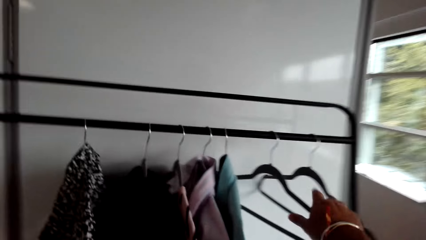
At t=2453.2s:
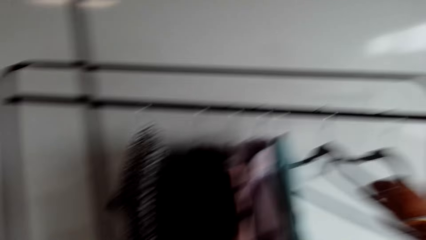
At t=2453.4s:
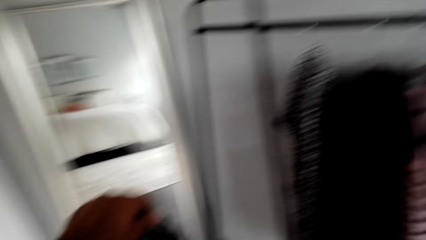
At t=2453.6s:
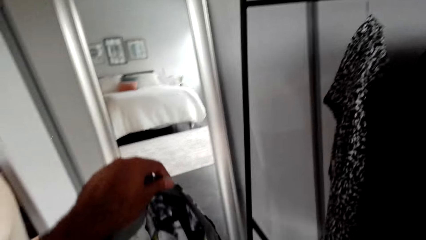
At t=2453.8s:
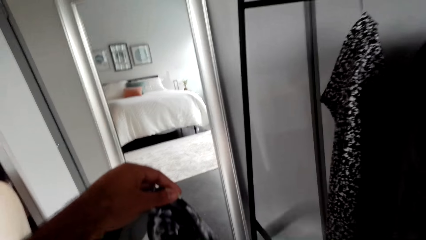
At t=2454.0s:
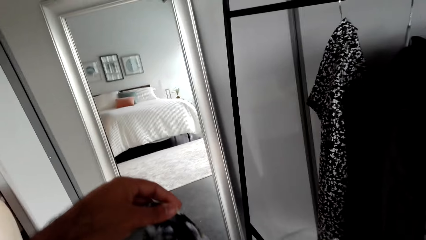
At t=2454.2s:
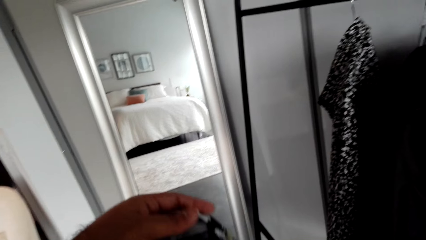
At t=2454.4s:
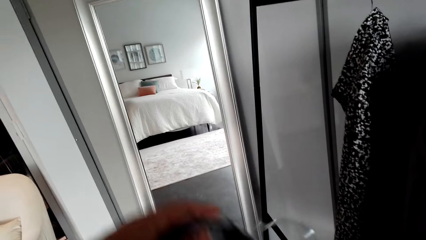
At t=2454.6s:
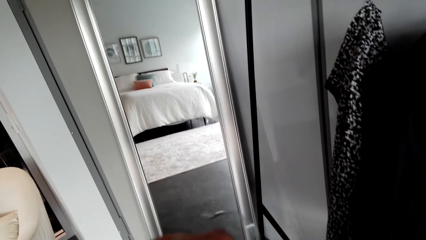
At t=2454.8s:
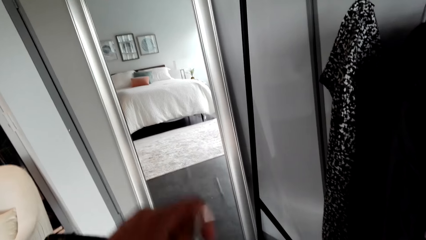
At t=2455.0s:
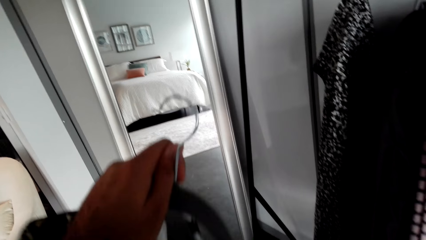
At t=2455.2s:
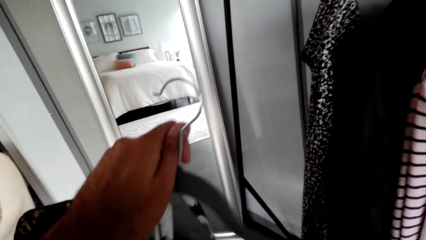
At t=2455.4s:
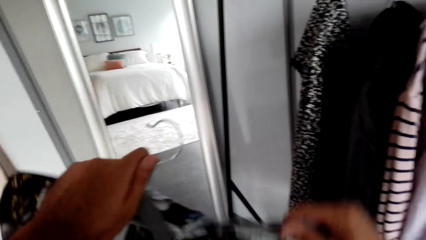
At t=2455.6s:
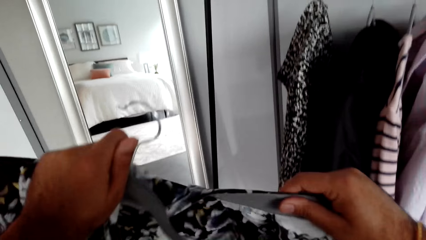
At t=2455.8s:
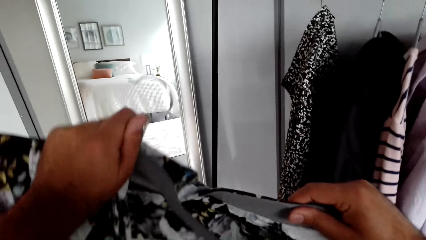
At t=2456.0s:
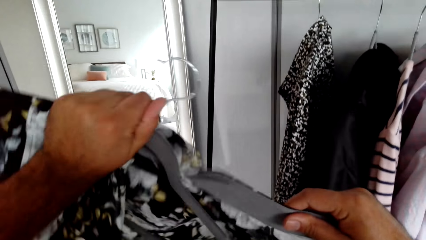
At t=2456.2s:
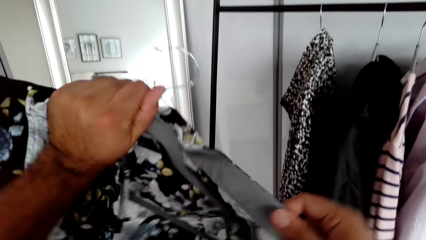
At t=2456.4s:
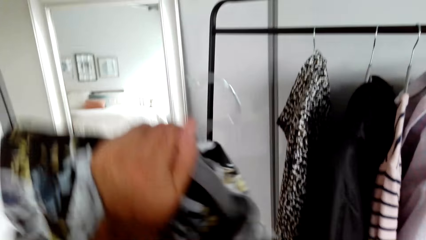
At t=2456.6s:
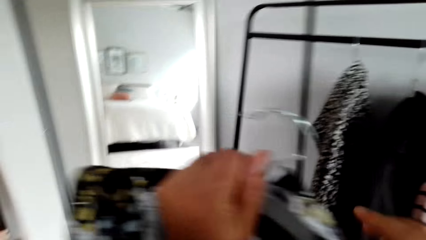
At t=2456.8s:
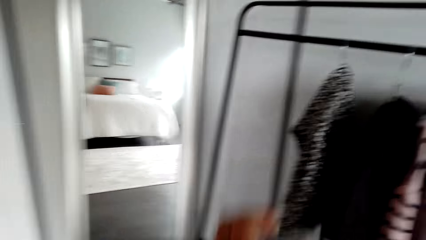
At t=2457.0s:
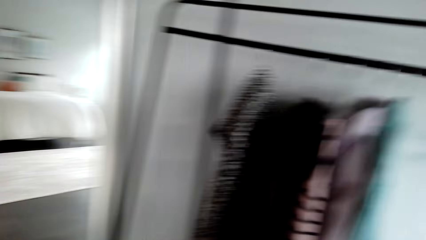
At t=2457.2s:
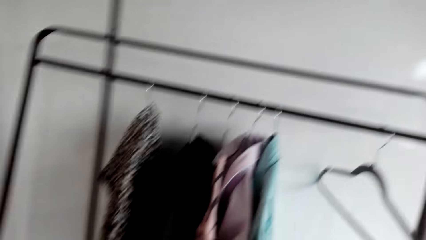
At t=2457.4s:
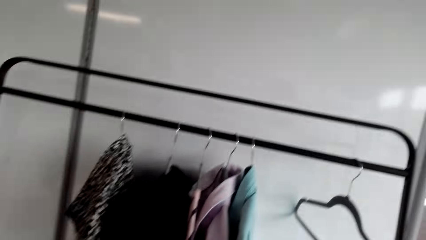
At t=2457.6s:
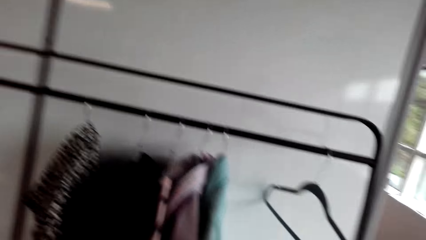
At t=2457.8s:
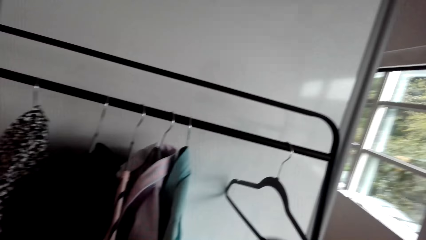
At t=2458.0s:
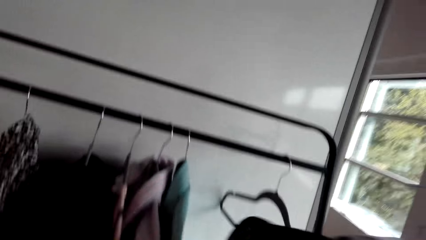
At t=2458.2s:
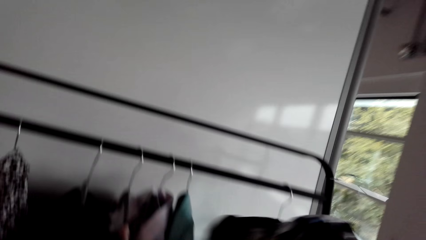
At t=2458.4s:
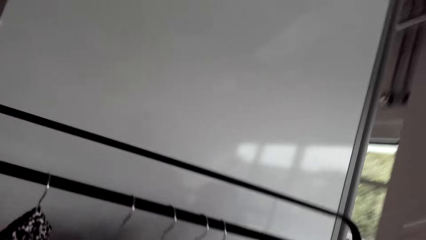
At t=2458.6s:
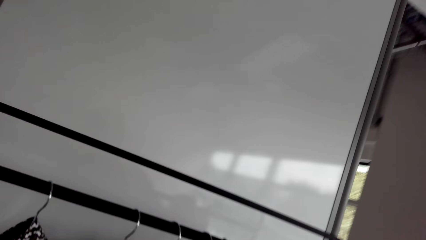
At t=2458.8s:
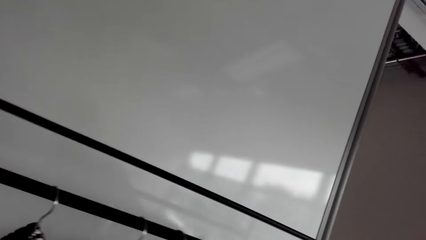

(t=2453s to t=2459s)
The camera wearer takes a hanger from the rack. They fit a sweater on the hanger and hang the sweater on the cloth rack.

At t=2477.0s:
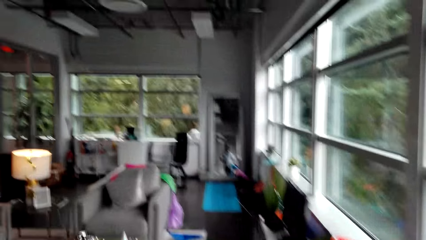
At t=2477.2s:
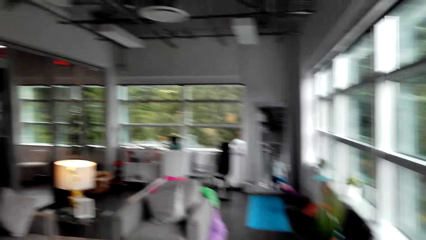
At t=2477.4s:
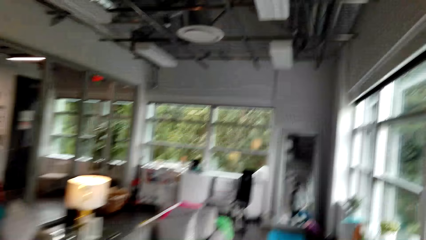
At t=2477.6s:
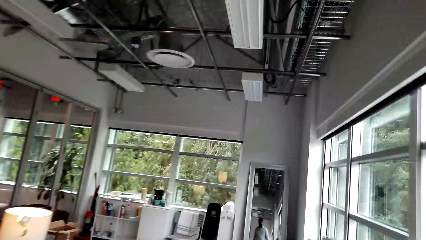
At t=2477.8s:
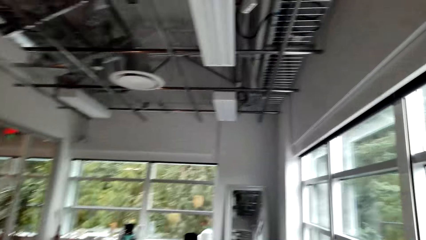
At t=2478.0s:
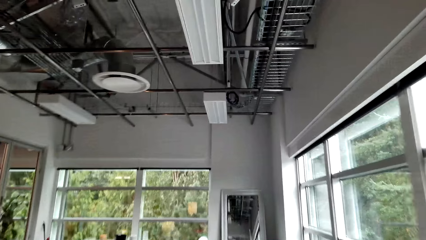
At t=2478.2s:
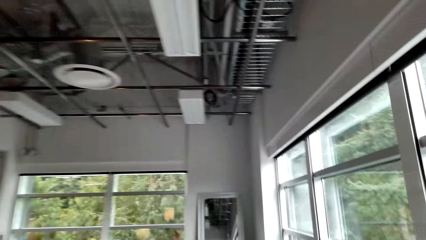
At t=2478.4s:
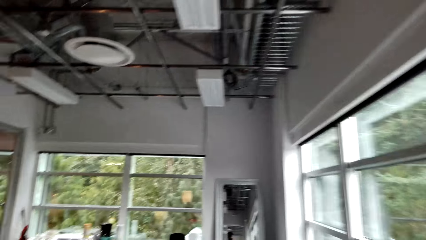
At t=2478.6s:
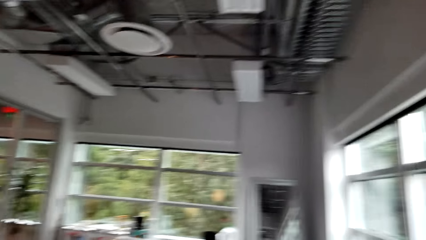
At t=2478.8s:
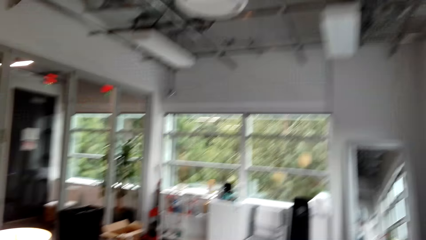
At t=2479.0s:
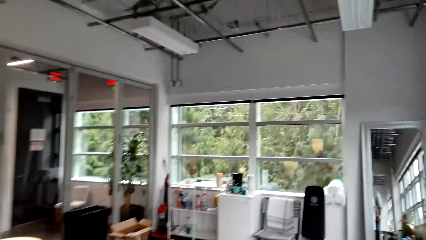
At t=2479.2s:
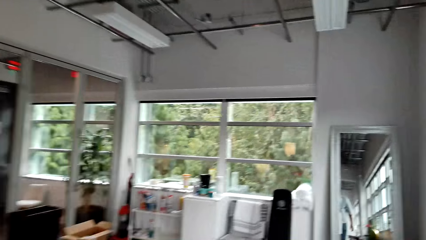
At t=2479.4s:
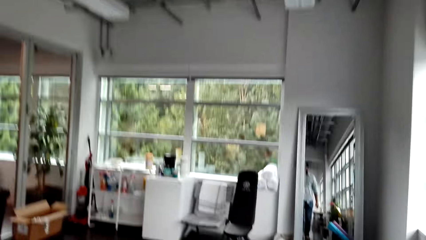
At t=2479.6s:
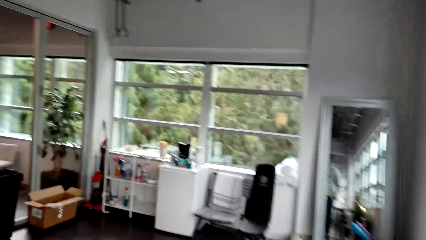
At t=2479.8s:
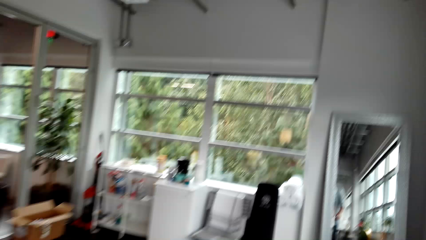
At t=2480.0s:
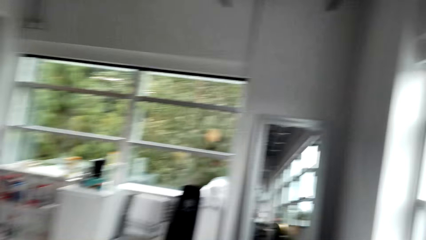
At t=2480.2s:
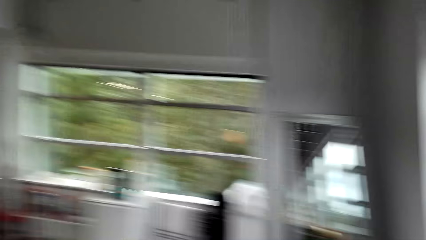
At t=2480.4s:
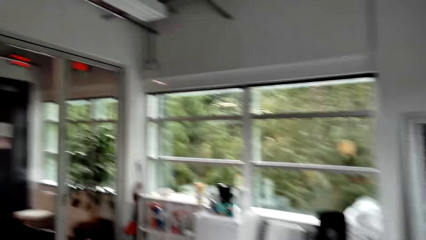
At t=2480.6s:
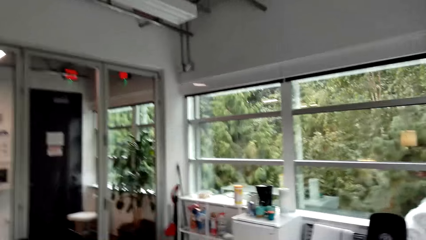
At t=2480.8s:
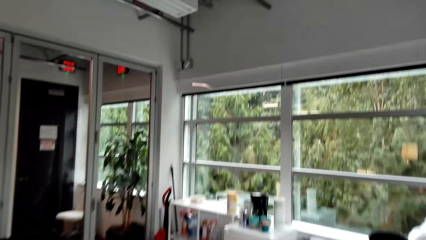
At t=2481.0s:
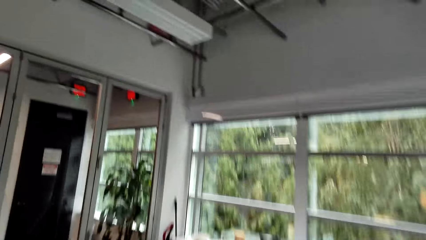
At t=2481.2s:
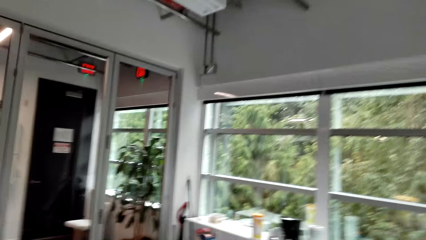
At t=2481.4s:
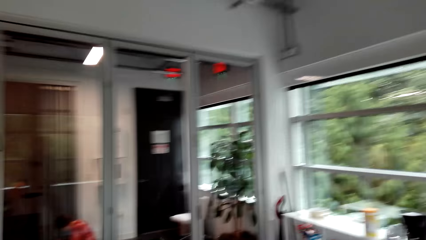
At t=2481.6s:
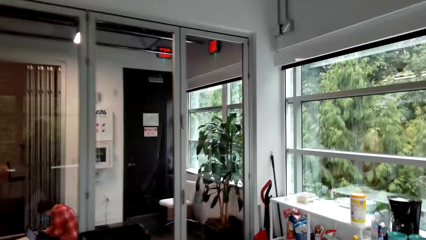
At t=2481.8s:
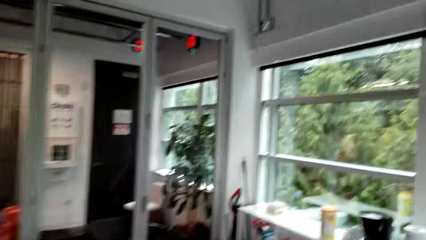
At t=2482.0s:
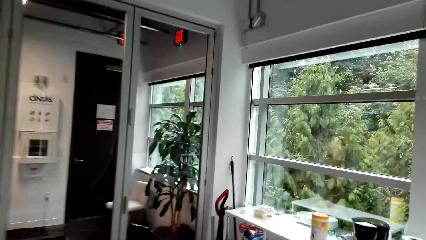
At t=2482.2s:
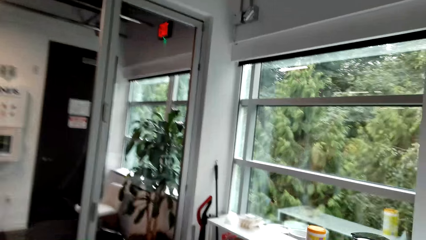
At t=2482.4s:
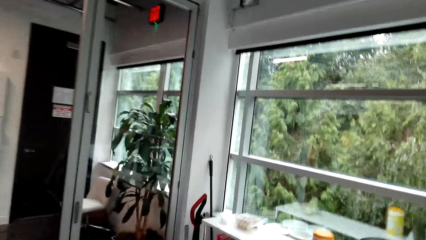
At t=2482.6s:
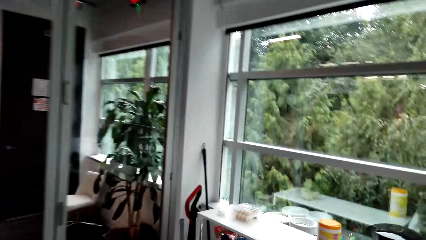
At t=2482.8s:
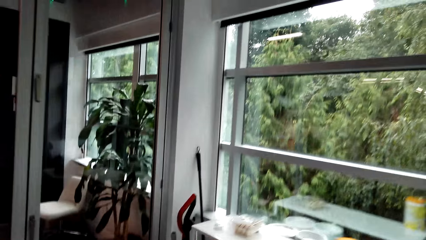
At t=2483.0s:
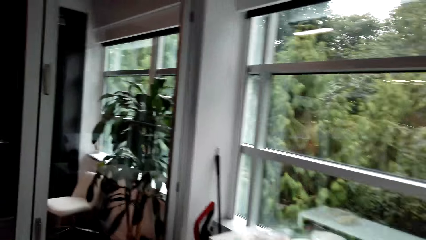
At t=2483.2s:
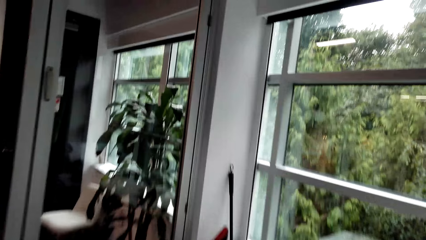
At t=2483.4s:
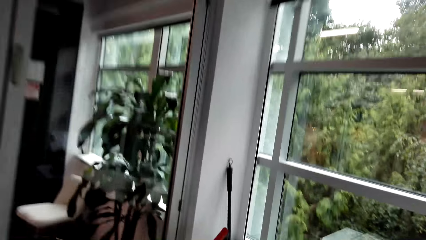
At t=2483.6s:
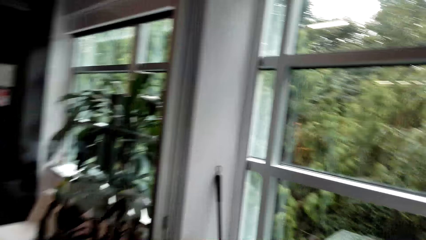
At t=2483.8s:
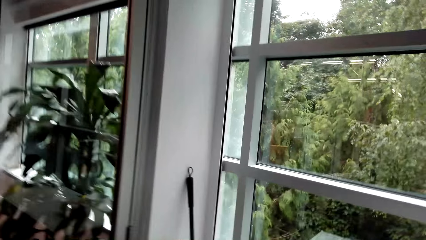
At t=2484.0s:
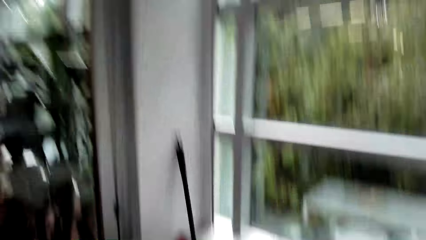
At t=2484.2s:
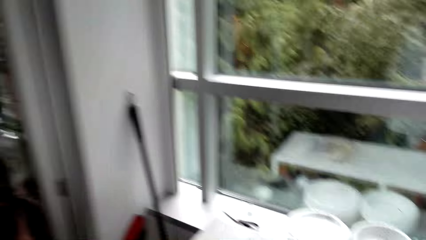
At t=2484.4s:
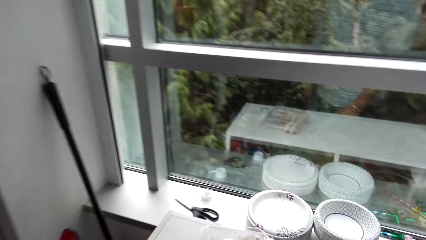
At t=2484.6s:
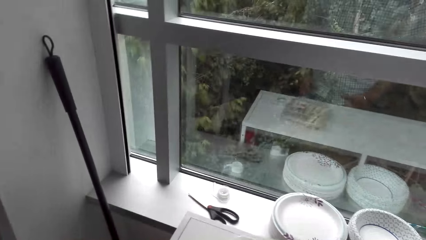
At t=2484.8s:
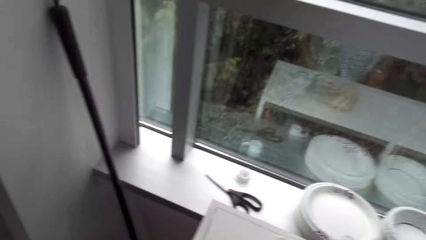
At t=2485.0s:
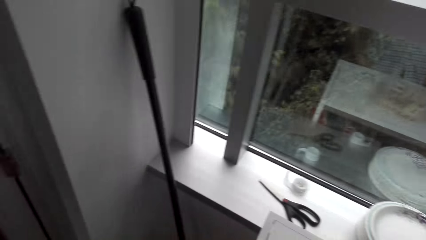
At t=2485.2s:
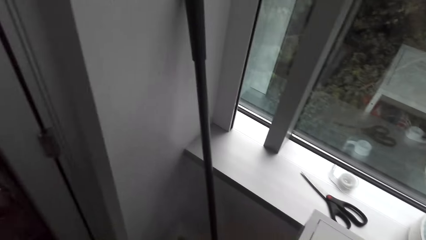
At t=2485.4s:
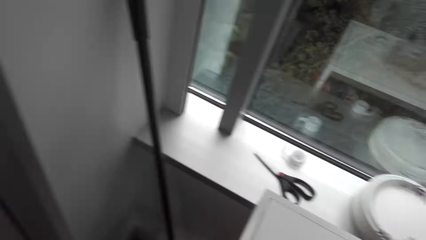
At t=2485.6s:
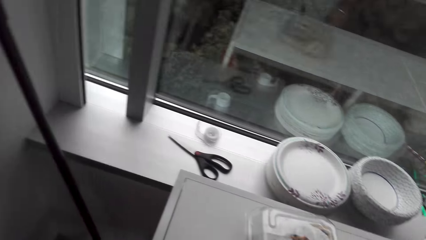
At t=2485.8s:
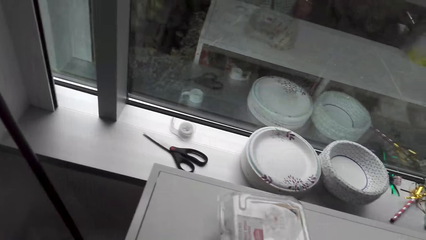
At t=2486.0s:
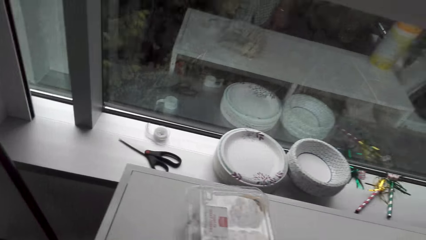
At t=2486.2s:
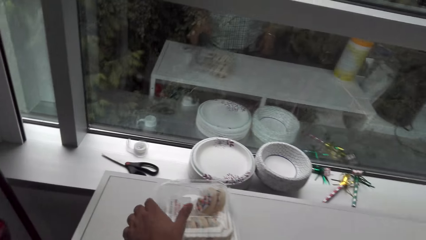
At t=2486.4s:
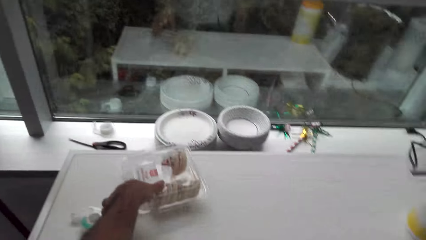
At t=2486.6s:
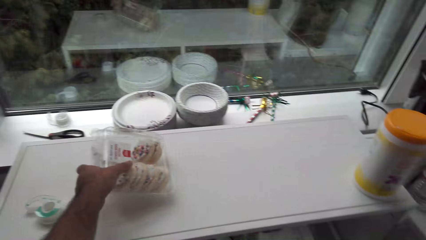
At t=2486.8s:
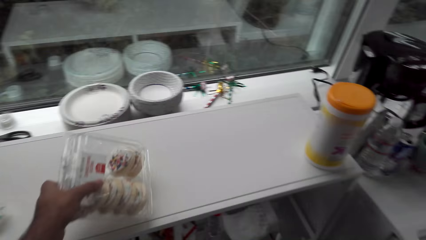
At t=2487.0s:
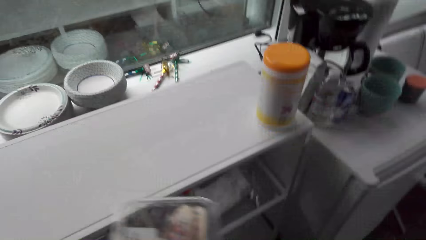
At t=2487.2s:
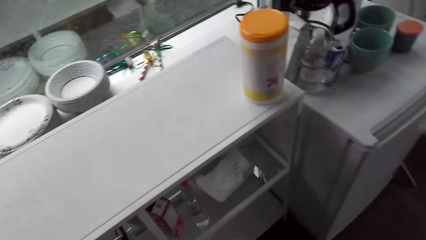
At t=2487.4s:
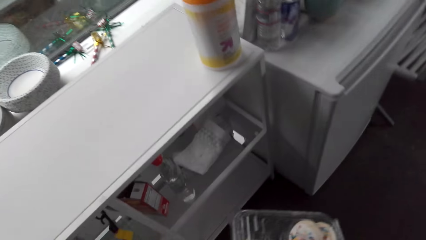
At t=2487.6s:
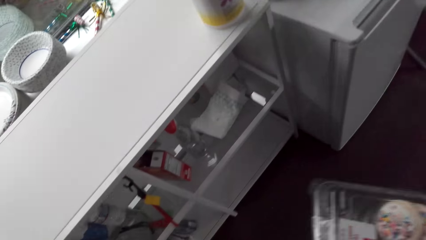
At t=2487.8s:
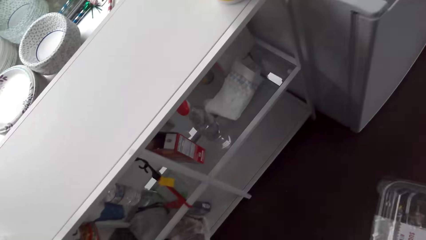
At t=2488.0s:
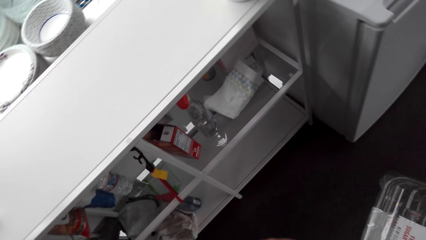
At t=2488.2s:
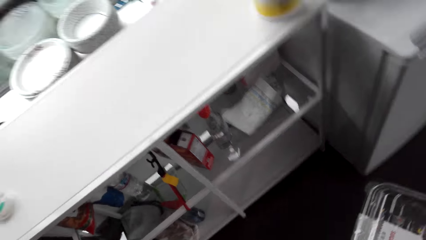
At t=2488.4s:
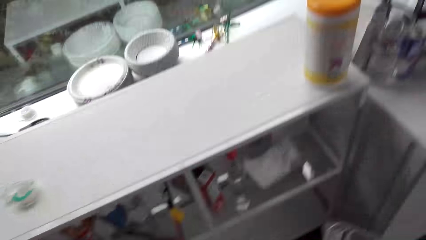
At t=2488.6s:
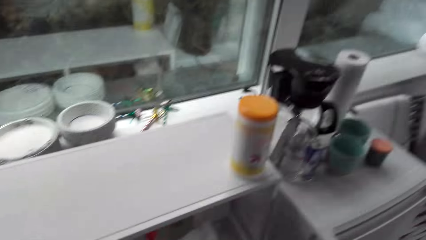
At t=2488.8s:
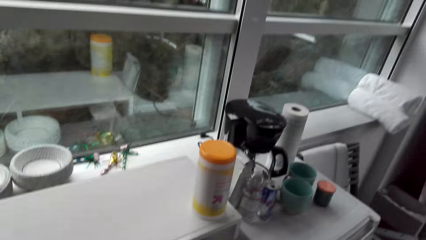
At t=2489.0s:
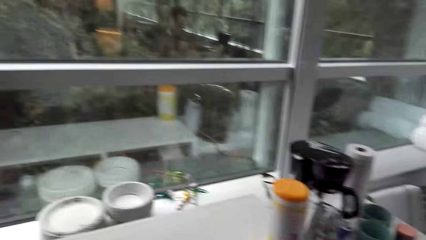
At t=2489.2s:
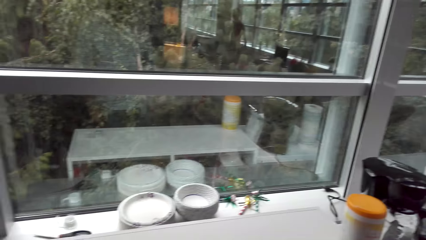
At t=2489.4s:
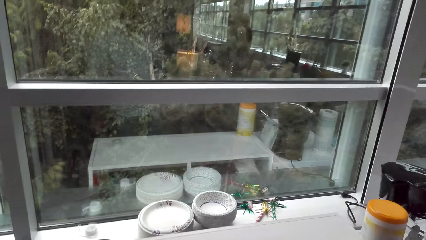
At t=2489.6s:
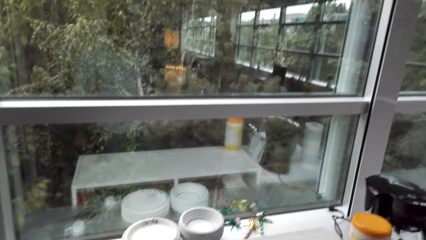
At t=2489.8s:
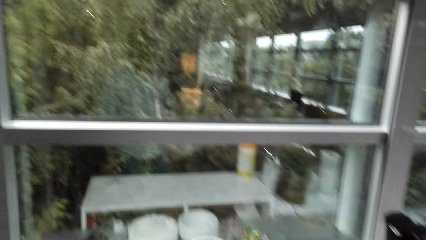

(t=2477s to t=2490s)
The camera wearer converses with a person on his way towards a countertop. He picks a snack container pack on the countertop. He shifts the pack to his right hand. He walks along the countertop.
